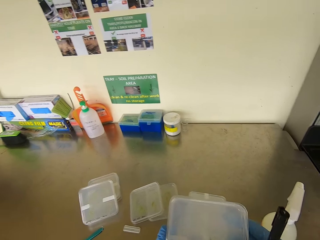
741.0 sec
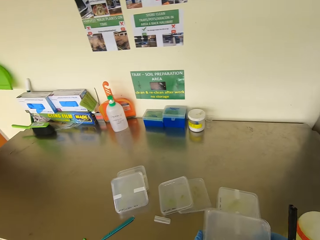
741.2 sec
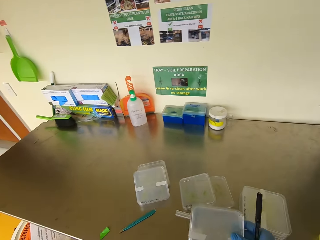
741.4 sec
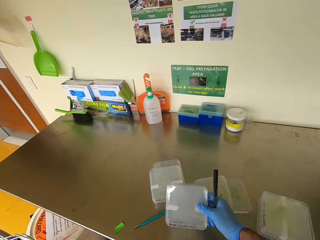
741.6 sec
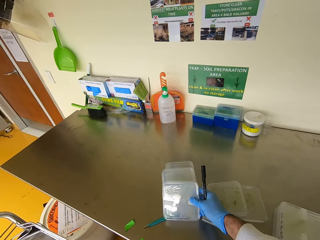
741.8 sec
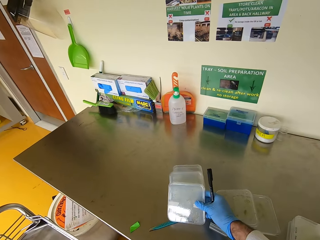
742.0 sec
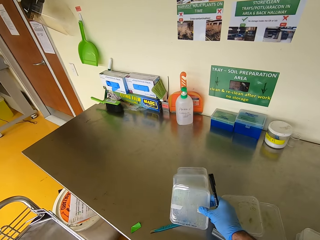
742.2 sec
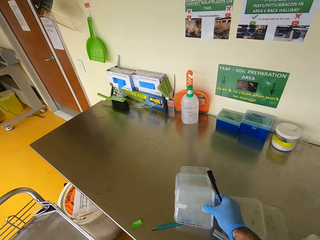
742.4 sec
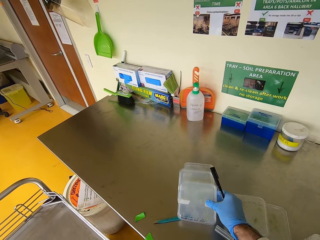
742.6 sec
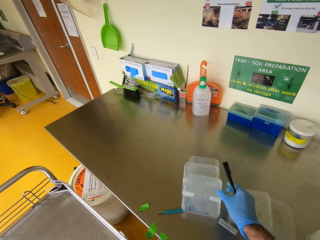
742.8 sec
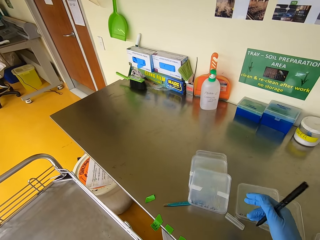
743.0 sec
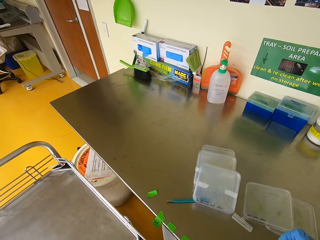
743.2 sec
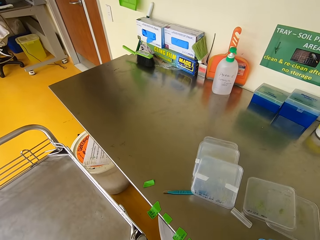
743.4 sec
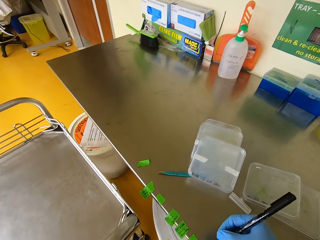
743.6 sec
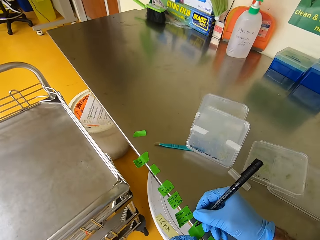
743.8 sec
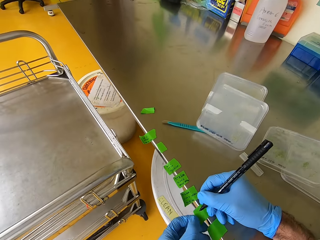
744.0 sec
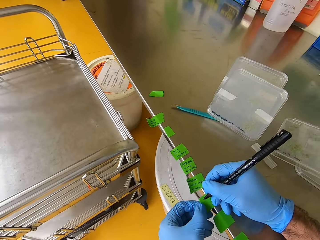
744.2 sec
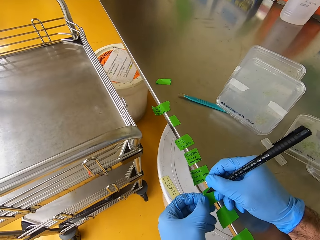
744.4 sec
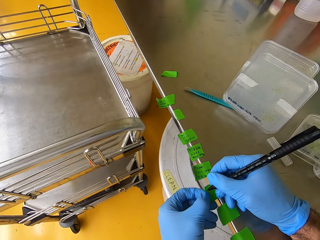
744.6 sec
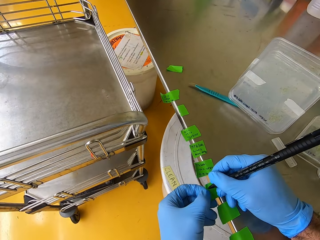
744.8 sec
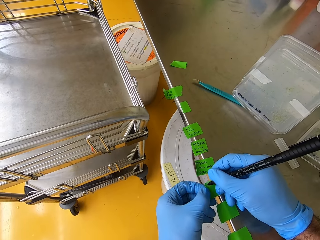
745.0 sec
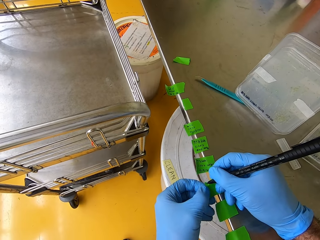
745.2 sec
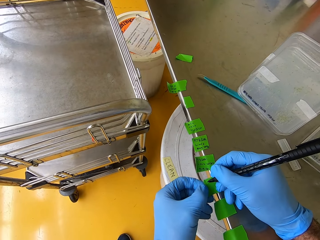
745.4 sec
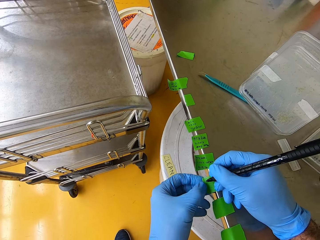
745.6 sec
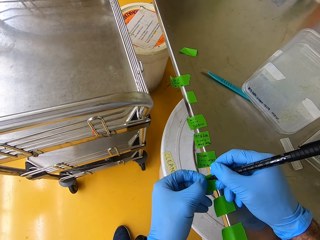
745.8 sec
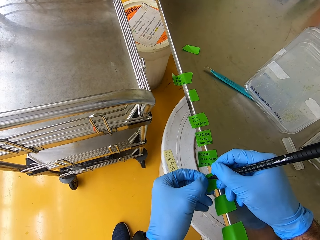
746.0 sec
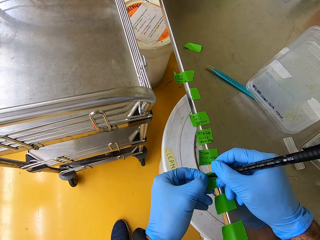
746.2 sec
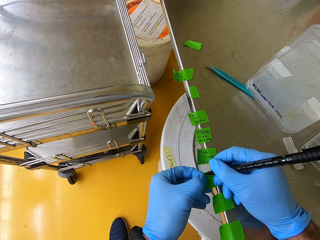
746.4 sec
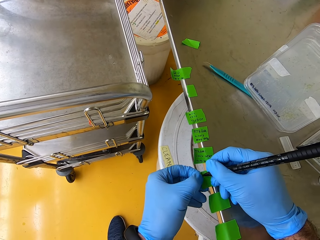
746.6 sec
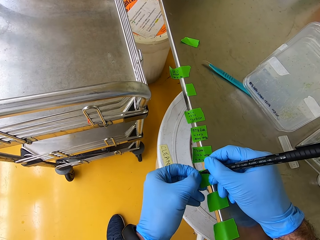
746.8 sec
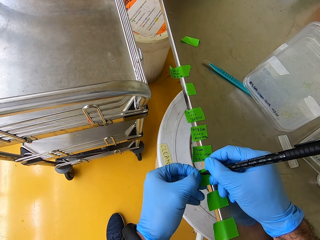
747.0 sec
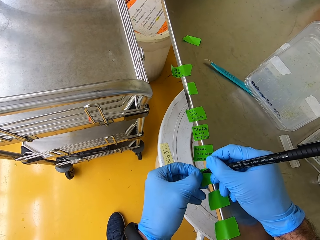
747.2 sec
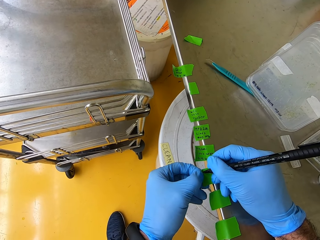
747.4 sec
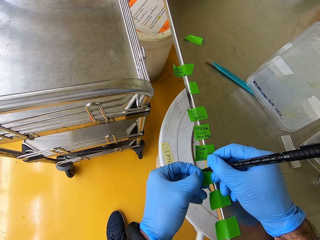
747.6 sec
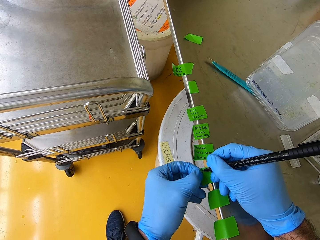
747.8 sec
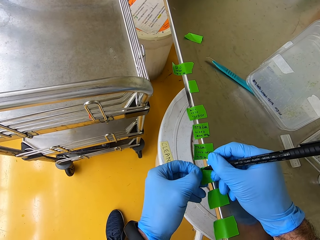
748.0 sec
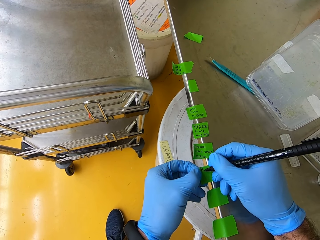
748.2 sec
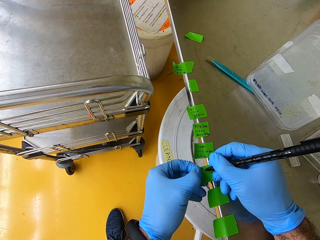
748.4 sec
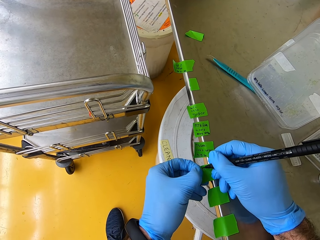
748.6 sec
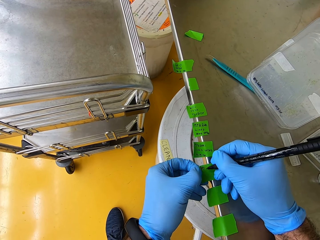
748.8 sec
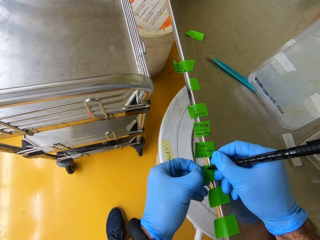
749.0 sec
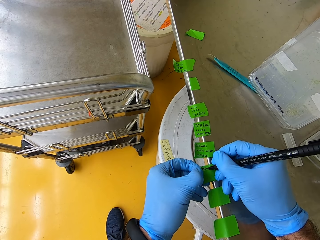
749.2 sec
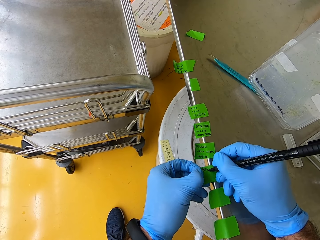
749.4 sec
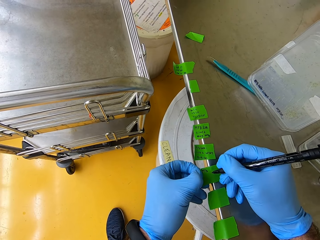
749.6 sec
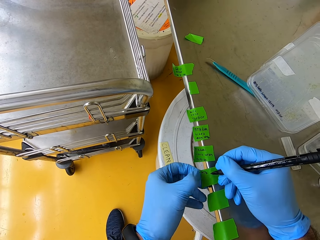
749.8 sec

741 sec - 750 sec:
The camera wearer puts down the seedling on the container. They label the Plant Tie Tape.

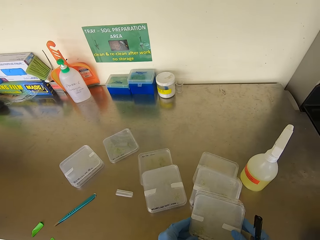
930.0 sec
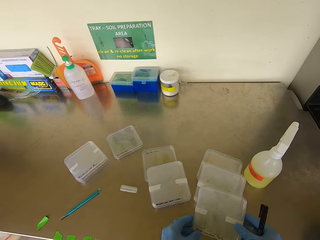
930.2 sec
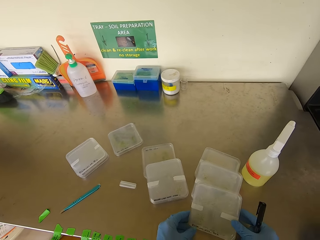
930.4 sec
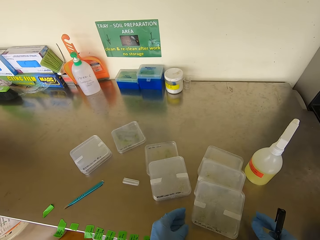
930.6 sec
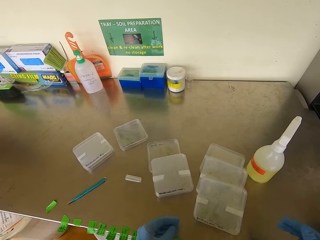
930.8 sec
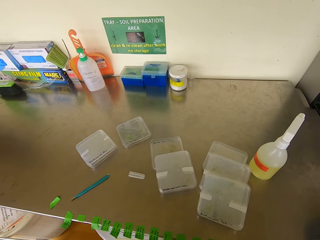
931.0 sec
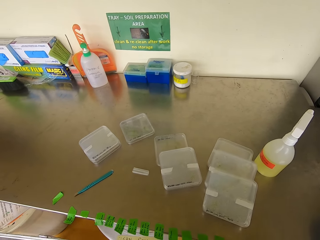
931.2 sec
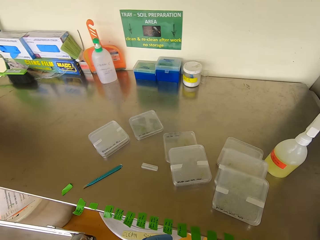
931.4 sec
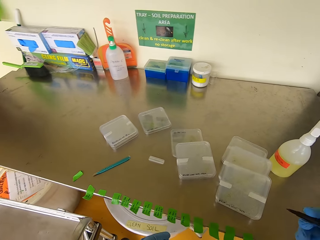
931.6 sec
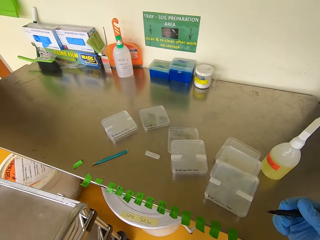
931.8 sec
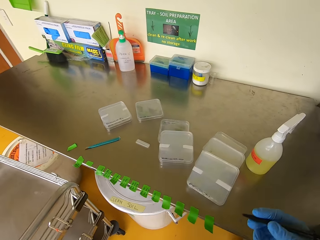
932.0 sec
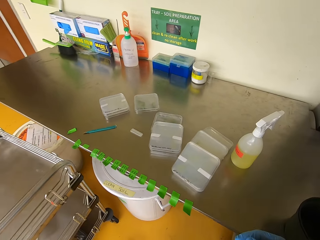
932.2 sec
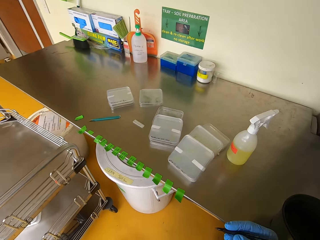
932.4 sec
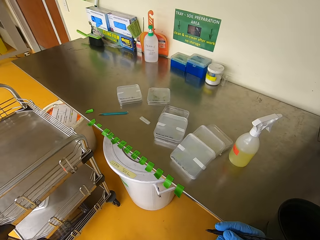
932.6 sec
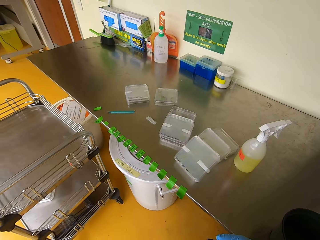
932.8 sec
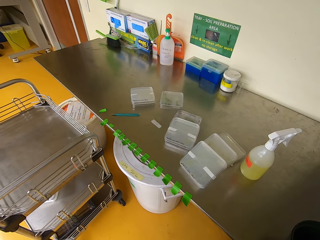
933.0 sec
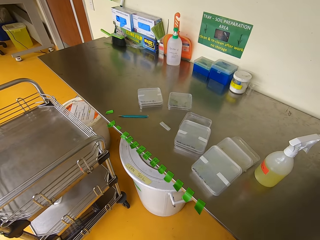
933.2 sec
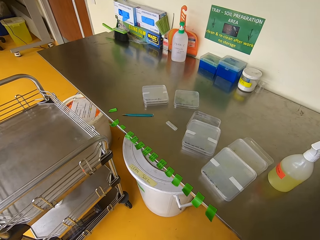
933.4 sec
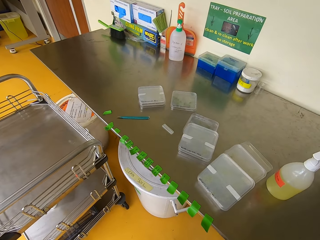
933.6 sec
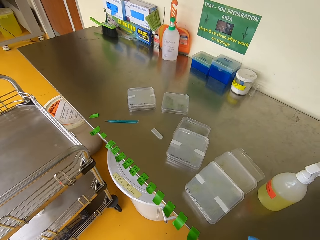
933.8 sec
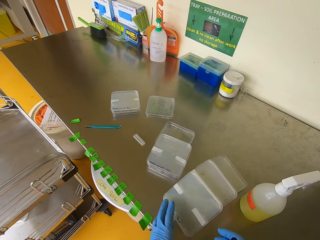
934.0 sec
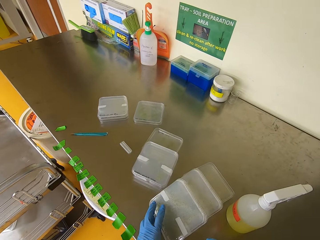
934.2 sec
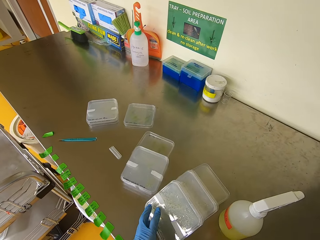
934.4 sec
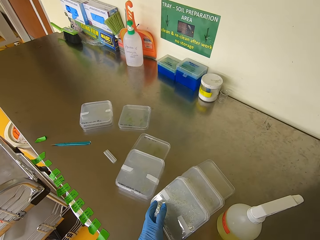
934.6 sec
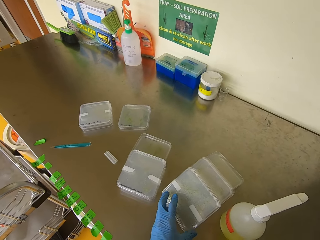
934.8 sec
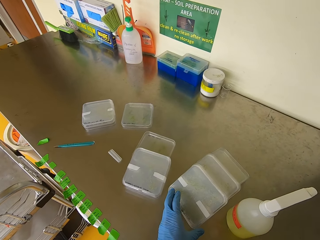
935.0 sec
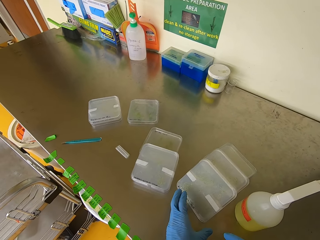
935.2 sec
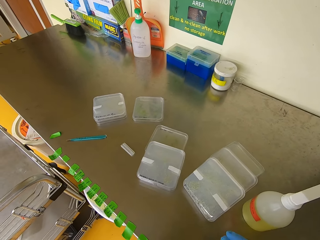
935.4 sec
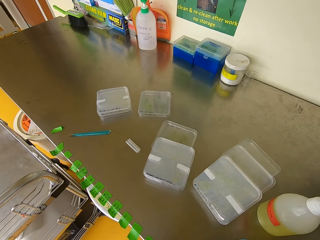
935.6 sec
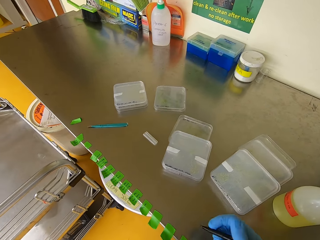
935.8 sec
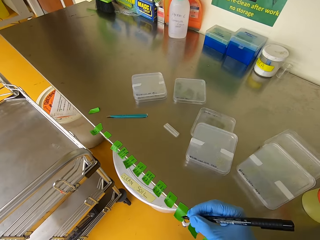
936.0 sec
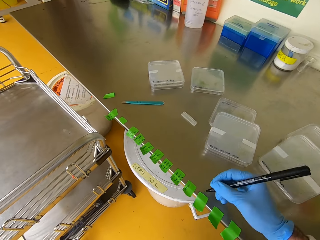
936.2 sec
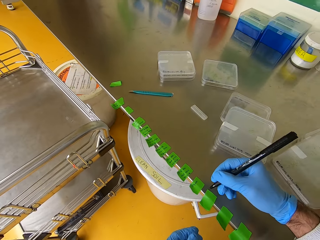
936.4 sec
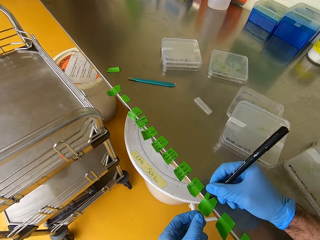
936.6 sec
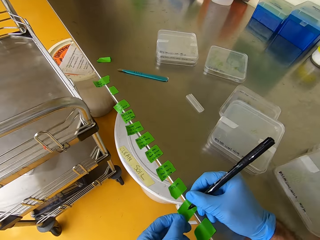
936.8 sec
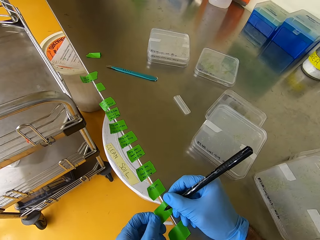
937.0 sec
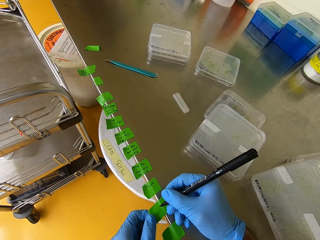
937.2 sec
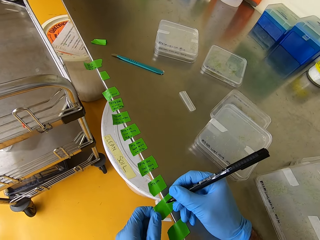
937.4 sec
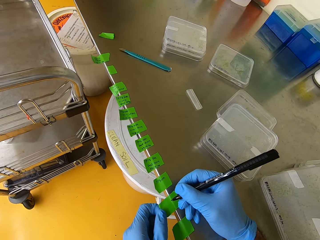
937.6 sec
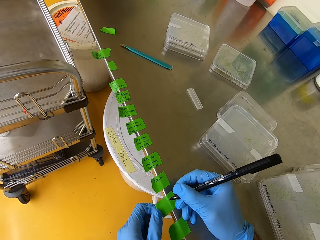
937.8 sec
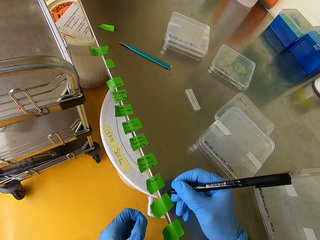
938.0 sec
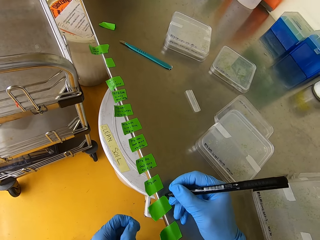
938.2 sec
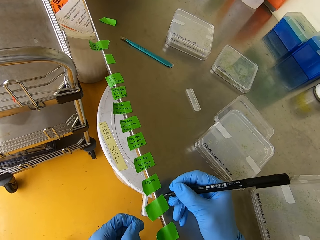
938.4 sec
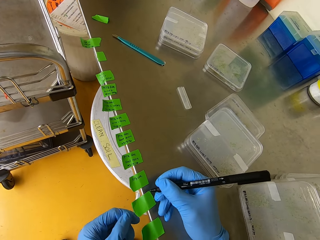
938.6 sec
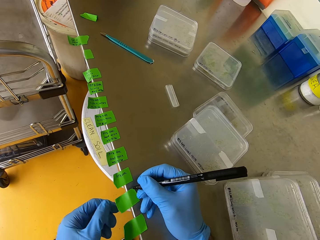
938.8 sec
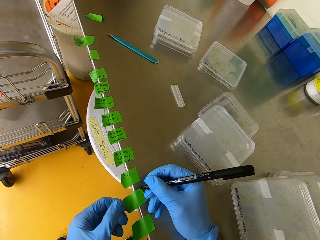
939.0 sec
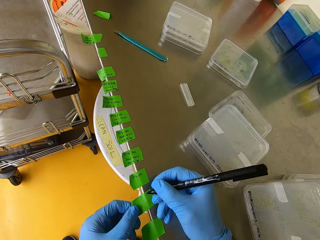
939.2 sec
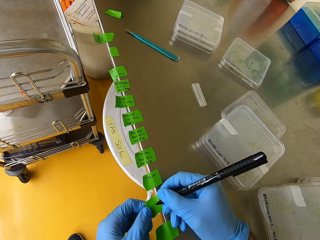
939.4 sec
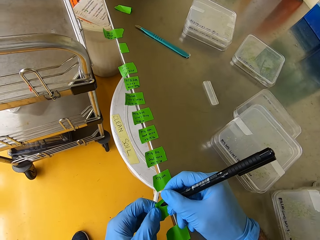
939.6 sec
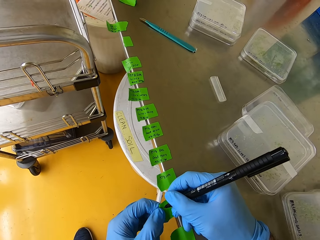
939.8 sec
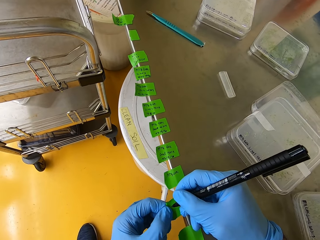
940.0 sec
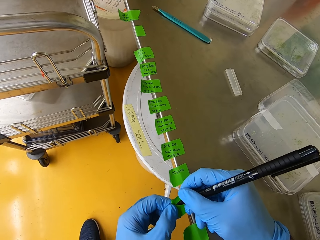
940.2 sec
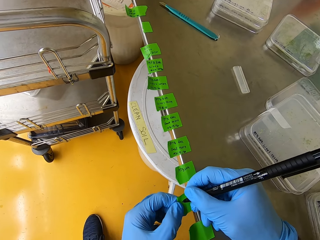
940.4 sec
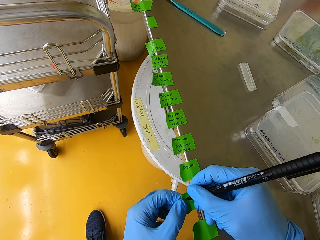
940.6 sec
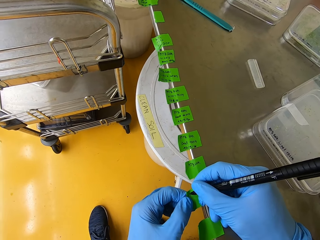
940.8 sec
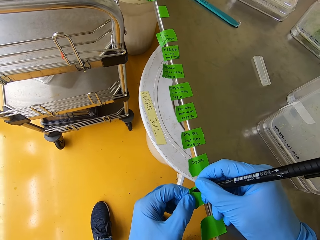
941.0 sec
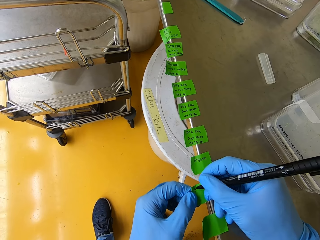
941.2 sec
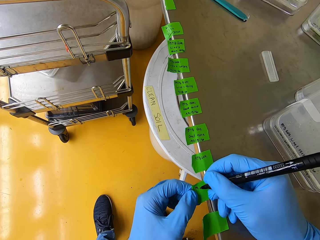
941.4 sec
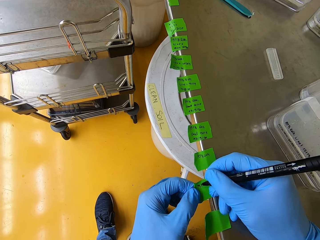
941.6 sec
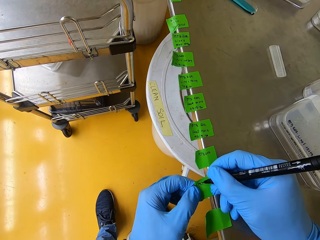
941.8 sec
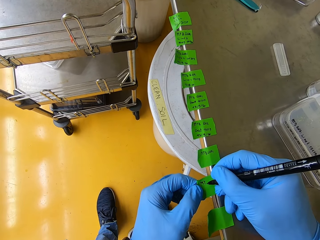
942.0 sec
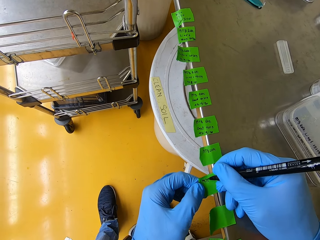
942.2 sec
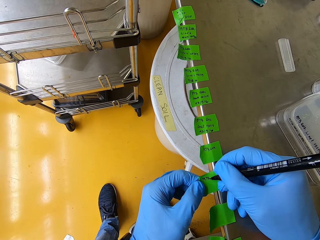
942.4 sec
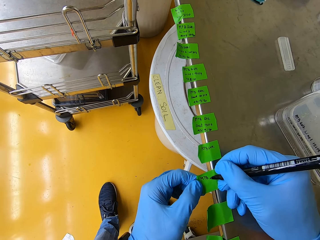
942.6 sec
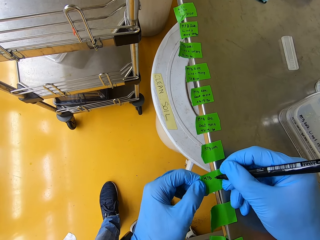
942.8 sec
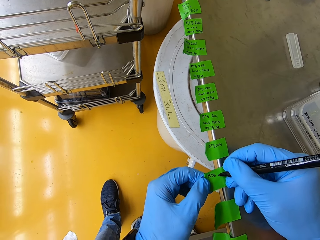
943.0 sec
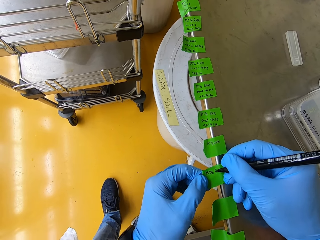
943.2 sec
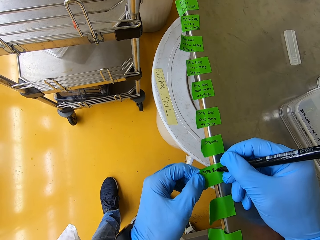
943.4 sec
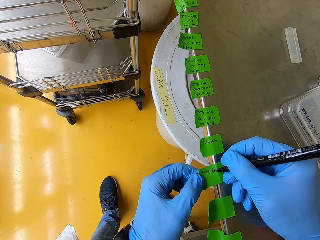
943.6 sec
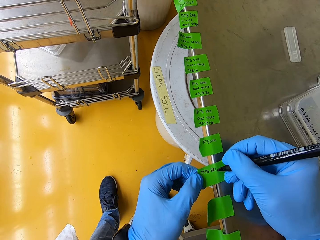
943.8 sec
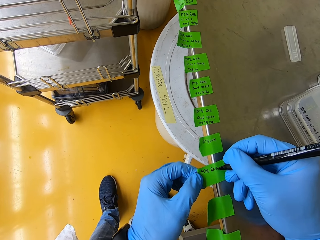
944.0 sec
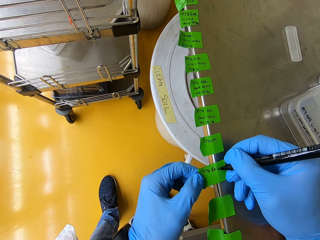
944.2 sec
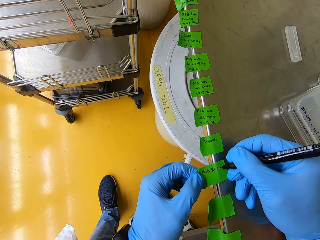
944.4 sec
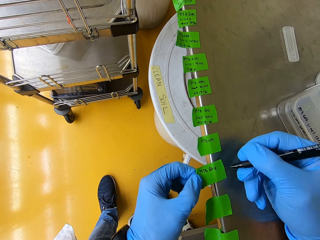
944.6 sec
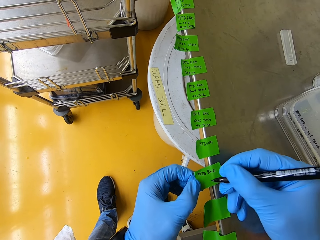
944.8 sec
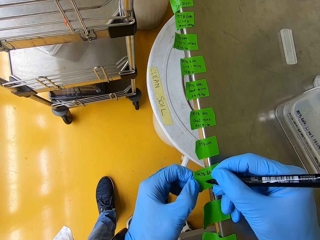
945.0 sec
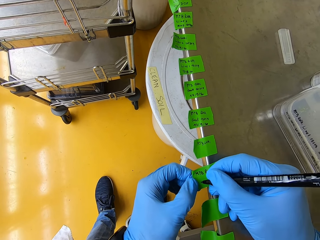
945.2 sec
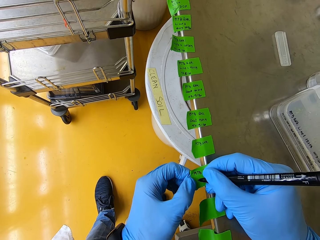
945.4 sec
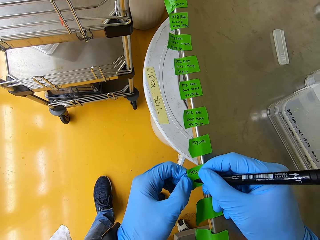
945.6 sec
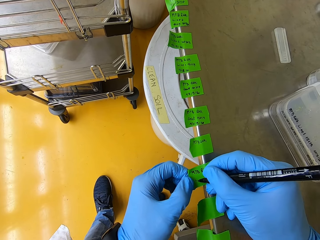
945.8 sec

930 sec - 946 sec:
The camera wearer looks around. They push the seedling container on the counter. They lift a hand. They label the plant tie tape.
